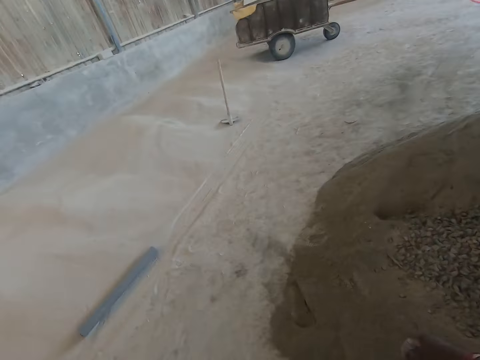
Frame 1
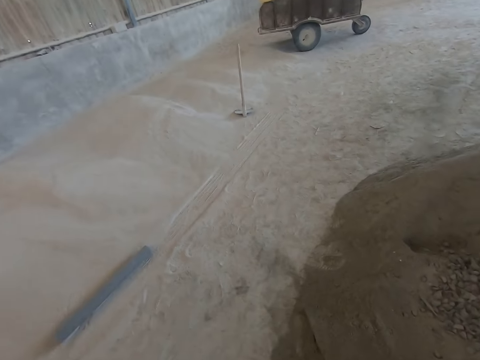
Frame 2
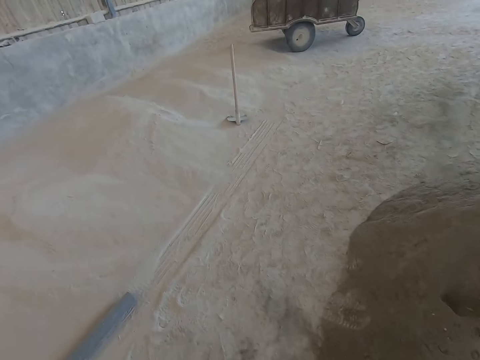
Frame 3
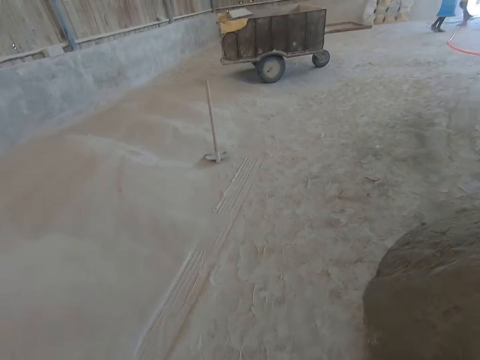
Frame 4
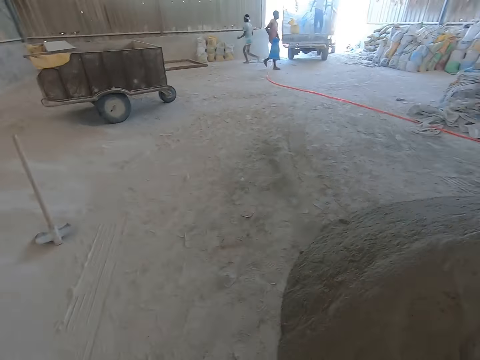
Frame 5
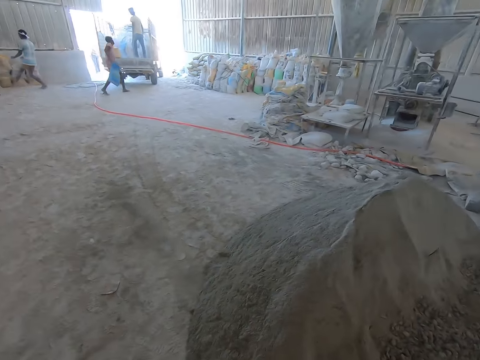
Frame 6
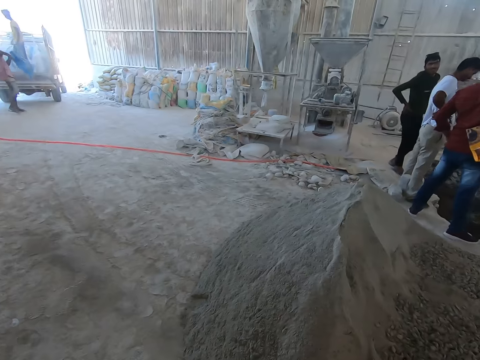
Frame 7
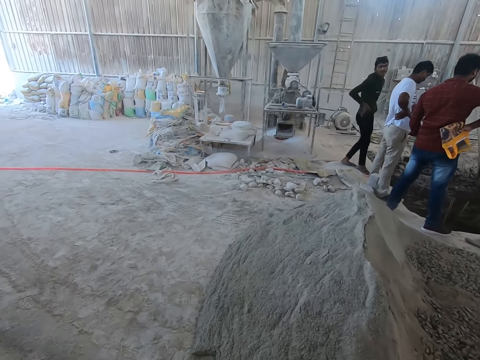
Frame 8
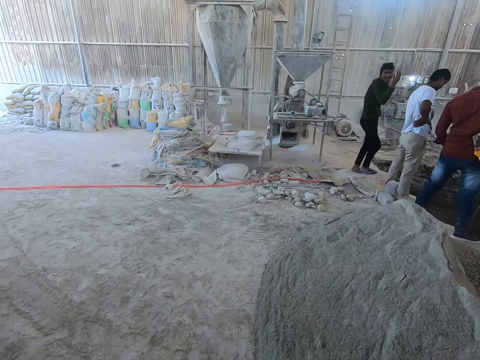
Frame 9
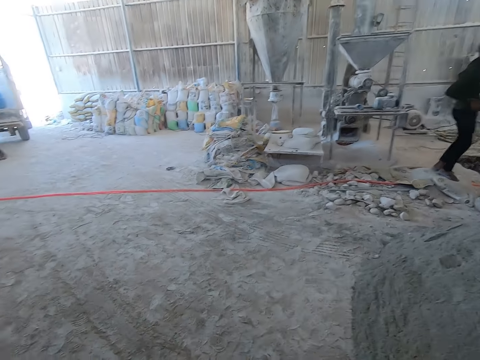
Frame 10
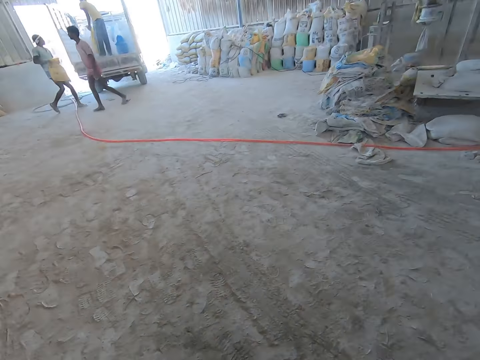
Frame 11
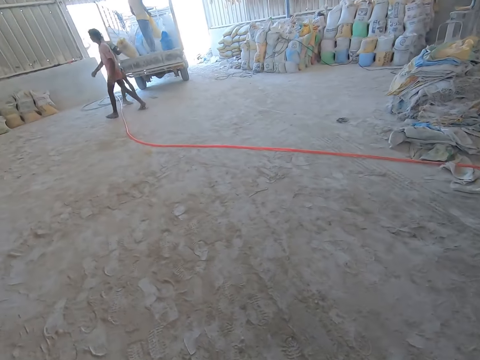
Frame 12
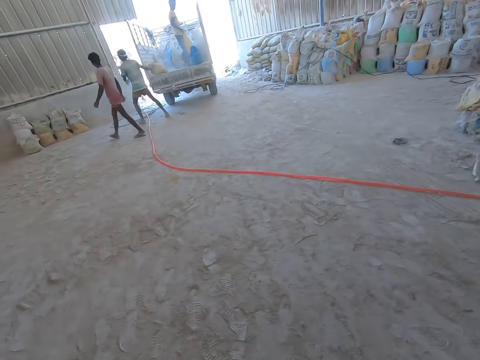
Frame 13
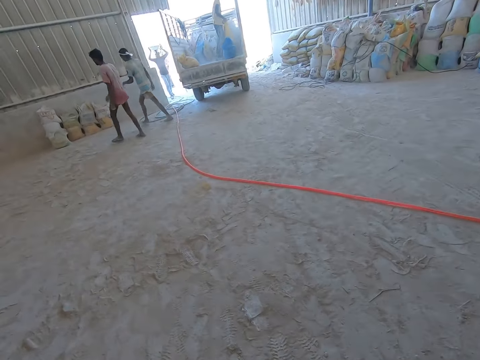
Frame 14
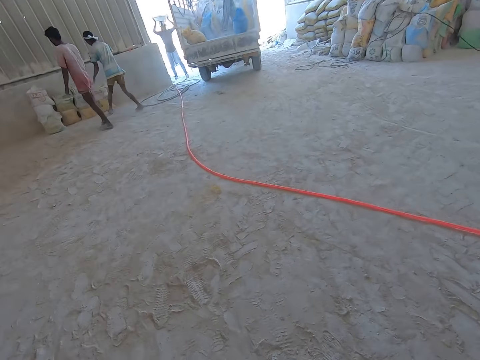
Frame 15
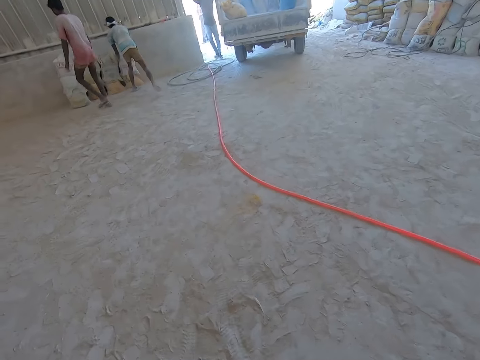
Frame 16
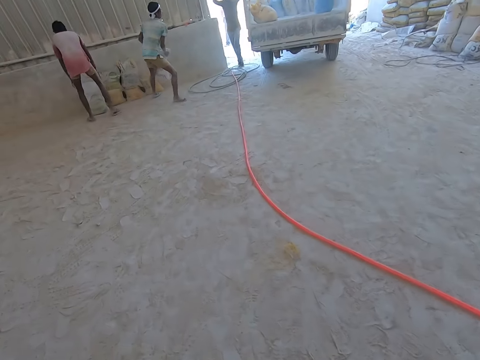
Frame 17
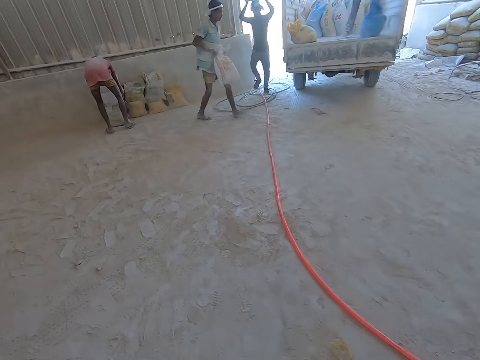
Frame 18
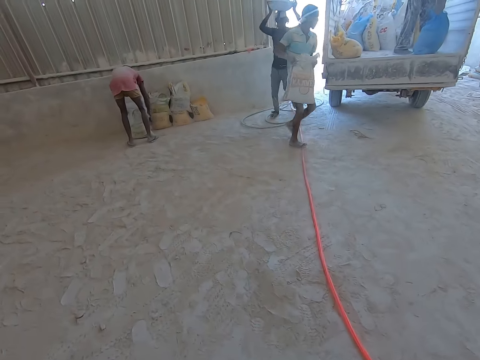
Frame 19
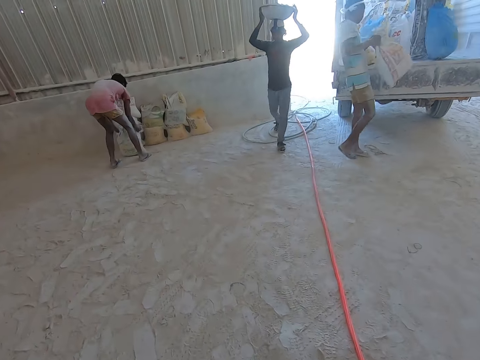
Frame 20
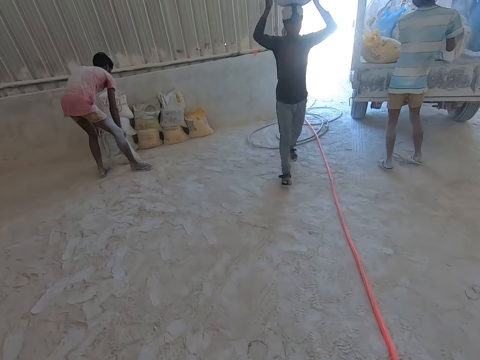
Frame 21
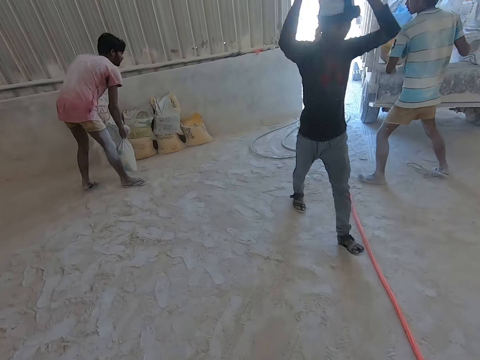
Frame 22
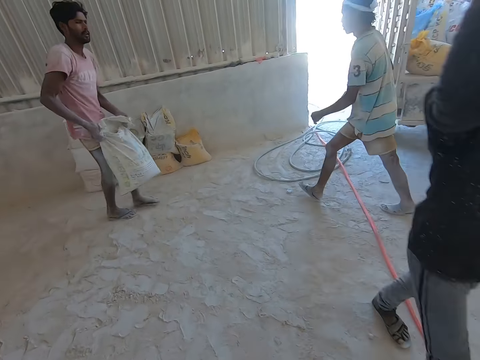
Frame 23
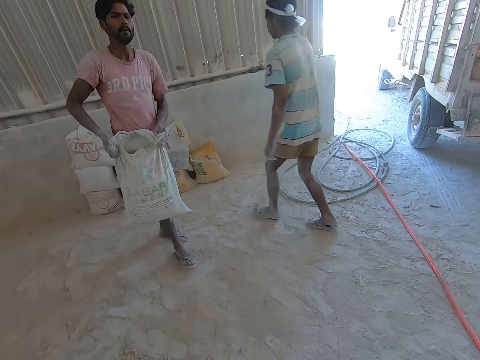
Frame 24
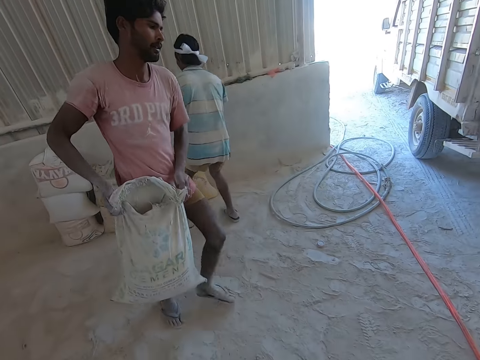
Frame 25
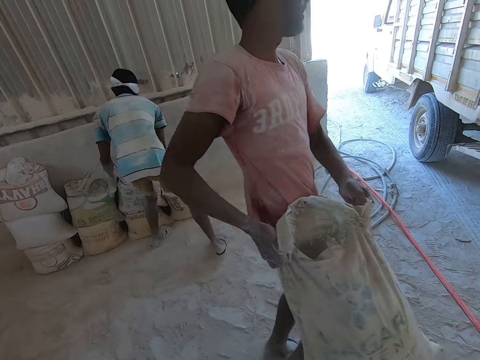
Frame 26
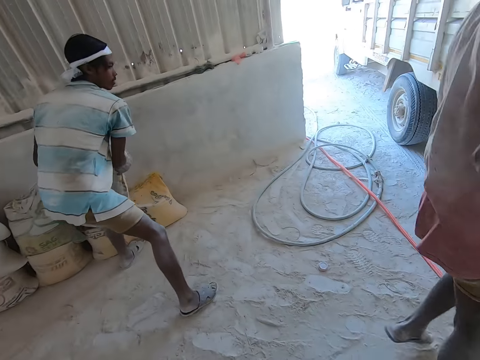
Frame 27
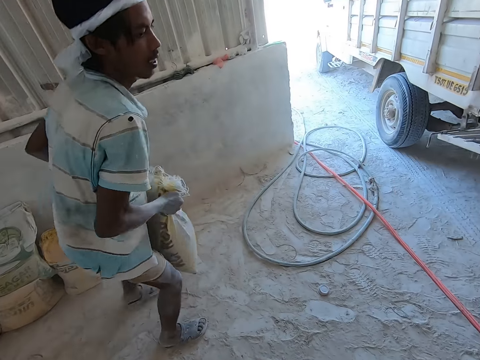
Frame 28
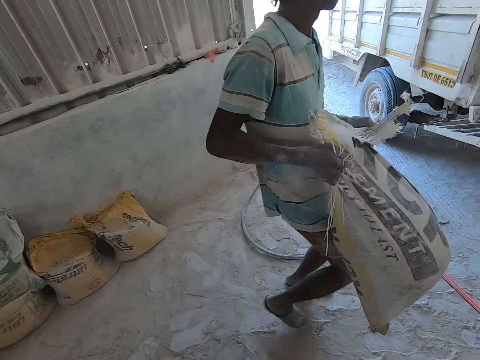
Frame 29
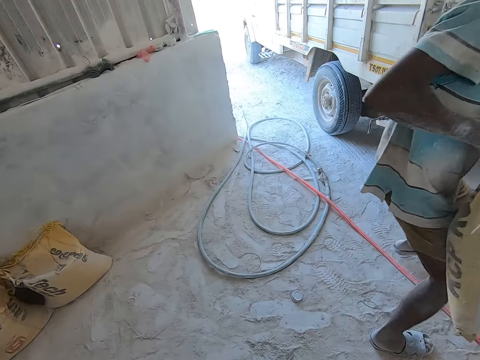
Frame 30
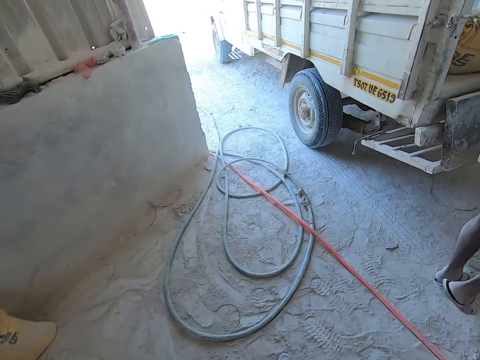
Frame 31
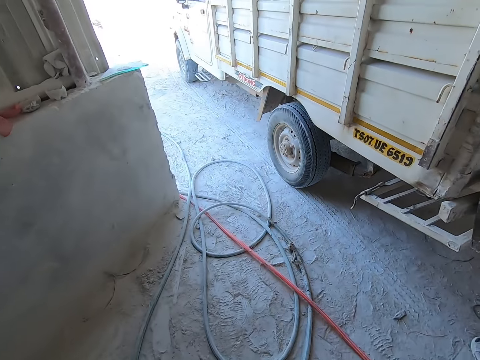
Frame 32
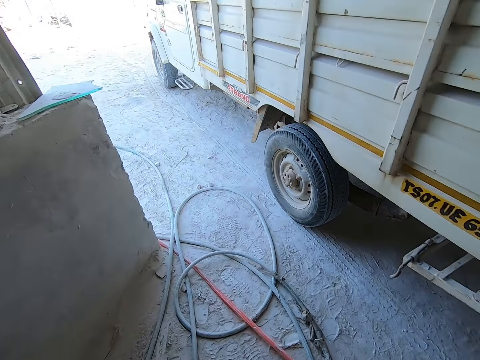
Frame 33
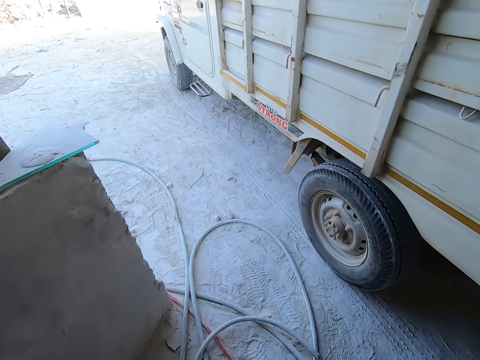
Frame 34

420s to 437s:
The camera wearer walks around. A man carries a bag of cement with both hands. The camera wearer interacts with another man. A third man carries the bowl on his head with both hands. The first man picks up a bag of cement from the ground with both hands. He picks up a bag of cement again. A fourth man picks up a bag of cement from a bag of cement on the ground with both hands.

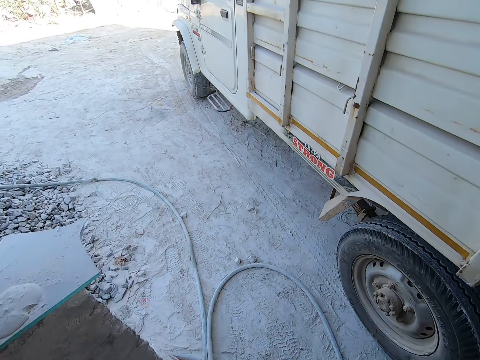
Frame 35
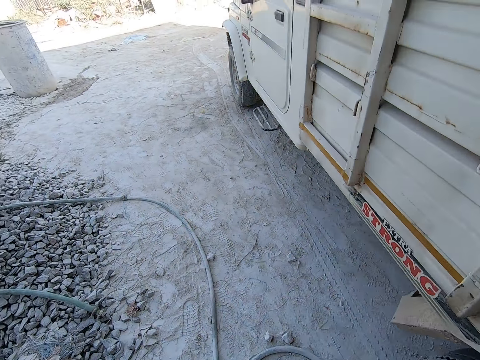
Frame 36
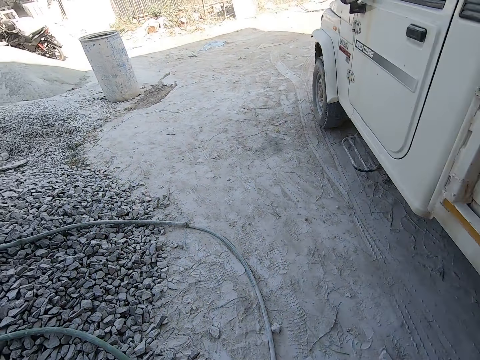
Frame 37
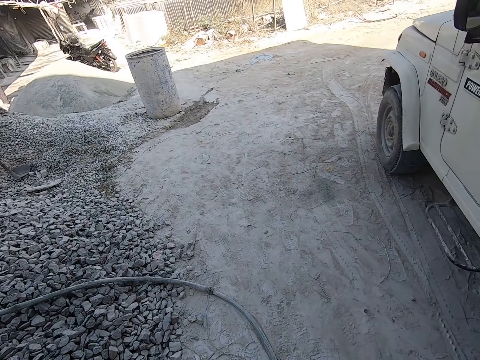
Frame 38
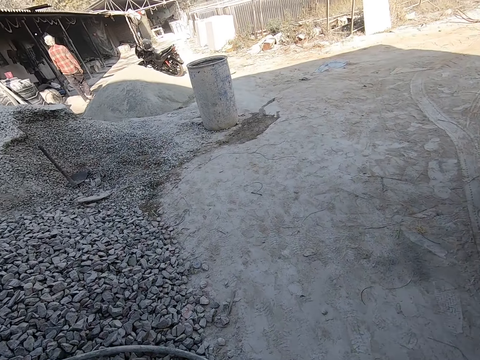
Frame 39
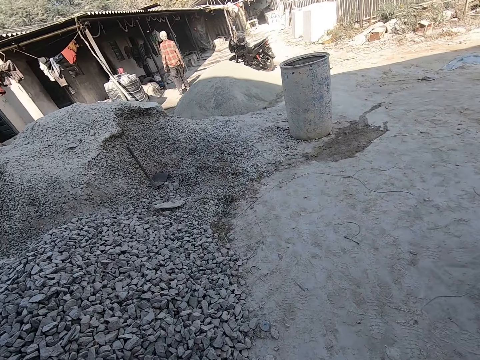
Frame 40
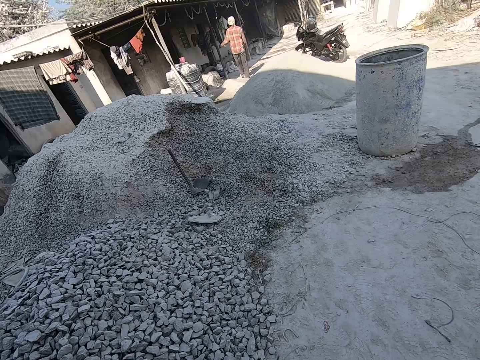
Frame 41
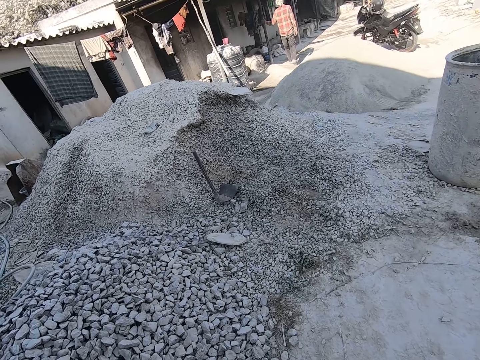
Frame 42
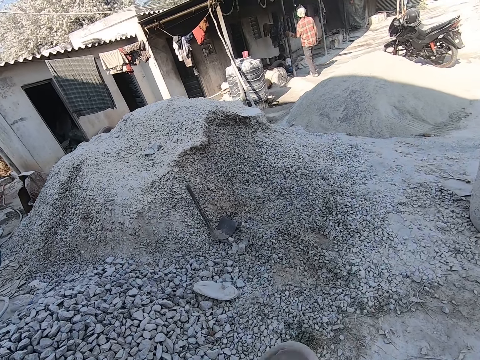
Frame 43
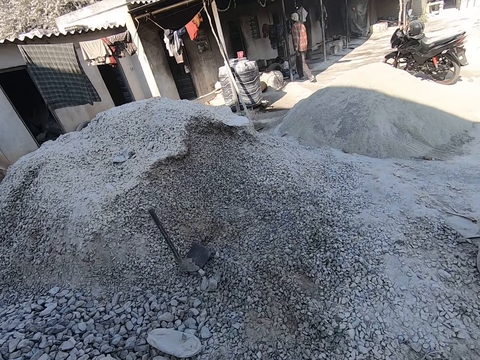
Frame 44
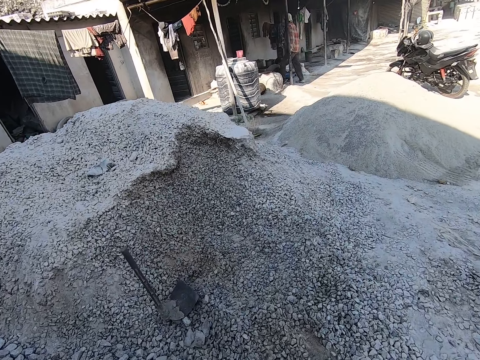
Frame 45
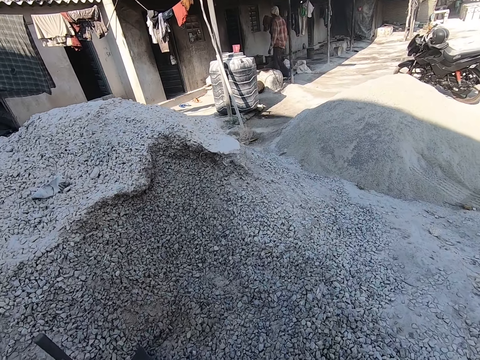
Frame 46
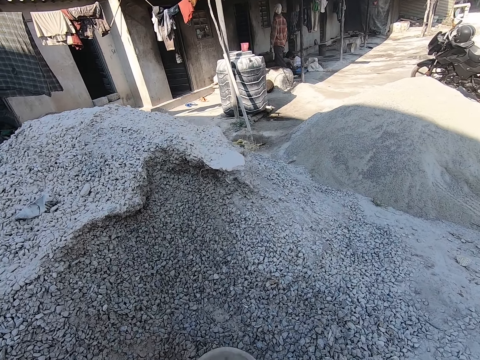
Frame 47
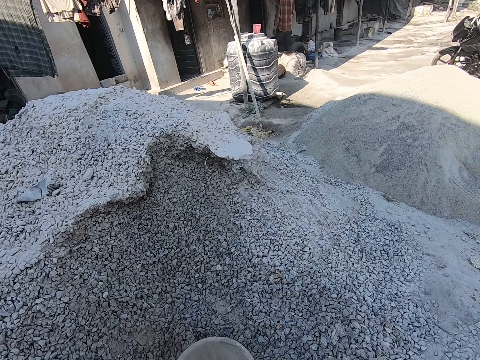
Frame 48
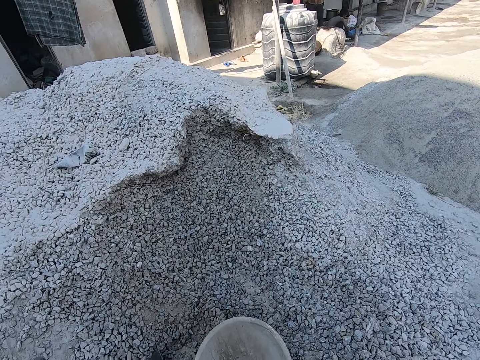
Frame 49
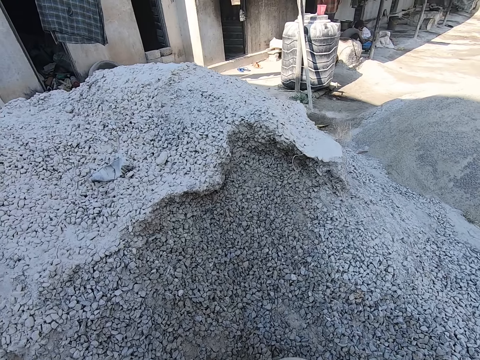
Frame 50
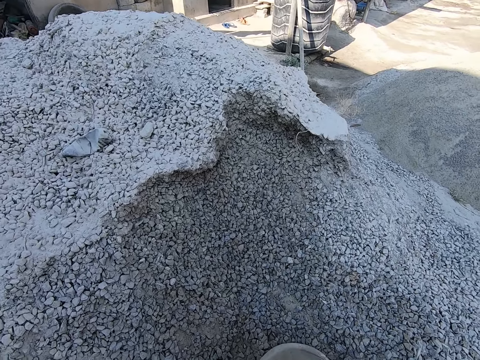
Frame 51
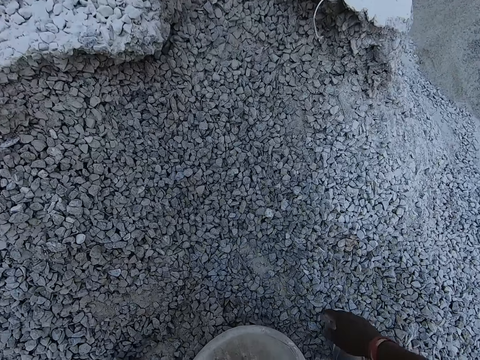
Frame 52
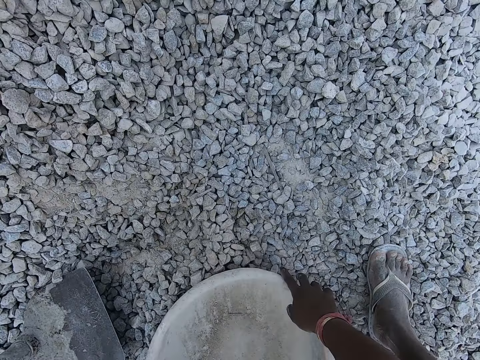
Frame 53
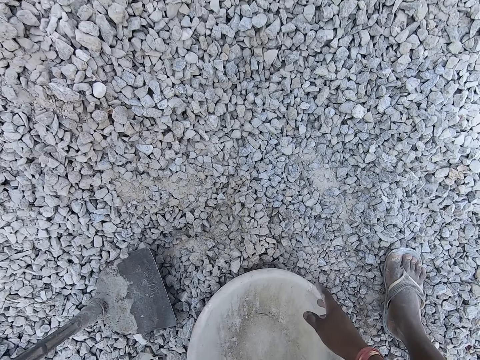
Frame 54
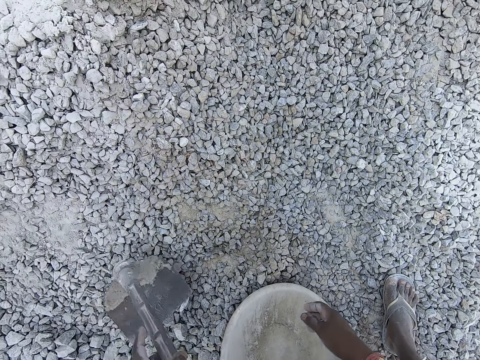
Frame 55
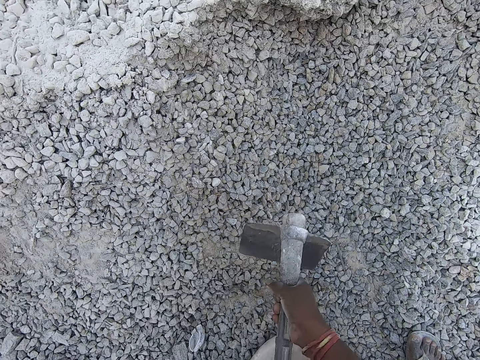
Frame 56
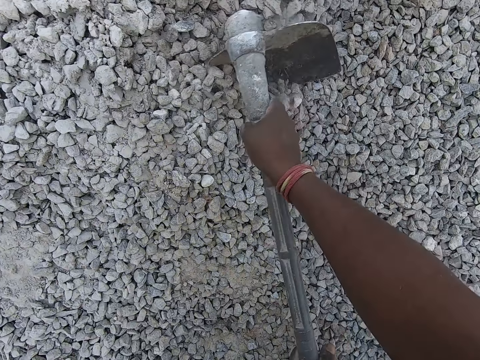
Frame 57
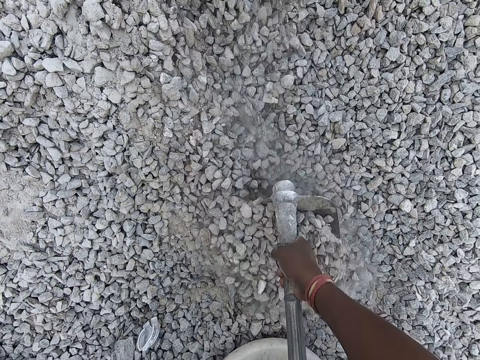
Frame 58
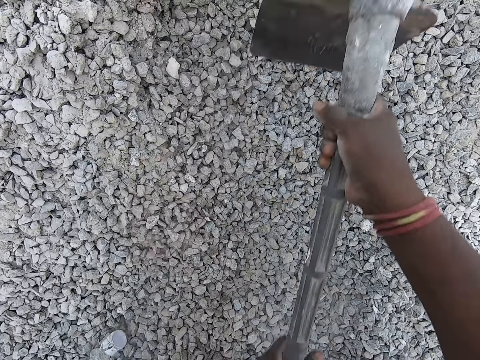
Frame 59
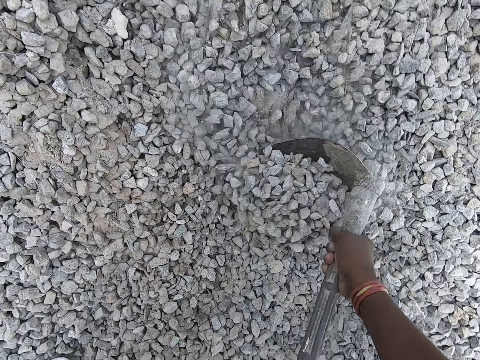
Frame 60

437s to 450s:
The camera wearer drops the bowl on the heap of granite stones on the ground with his left hand. He moves the bowl on the heap of granite stones on the ground with his right hand. He picks up the hoe from the heap of granite stones on the ground with his left hand. He puts the granite stones in the bowl on the heap of granite stones on the ground with the hoe in both hands.
